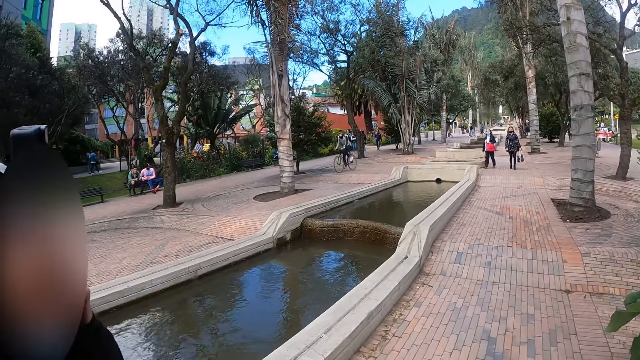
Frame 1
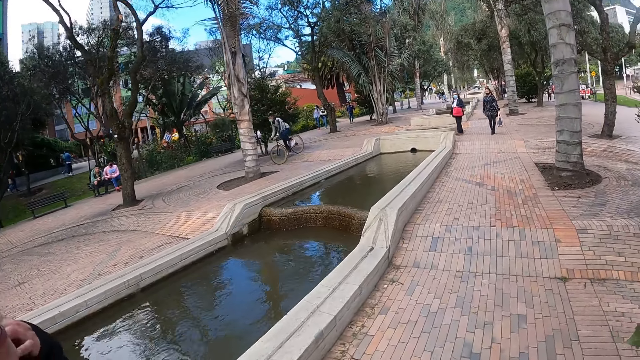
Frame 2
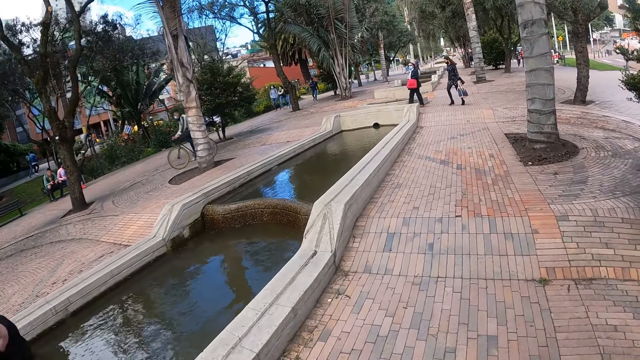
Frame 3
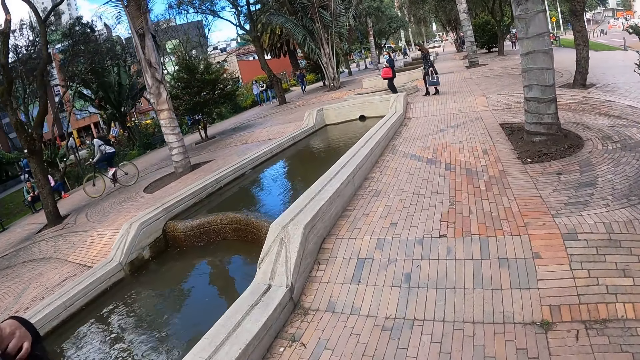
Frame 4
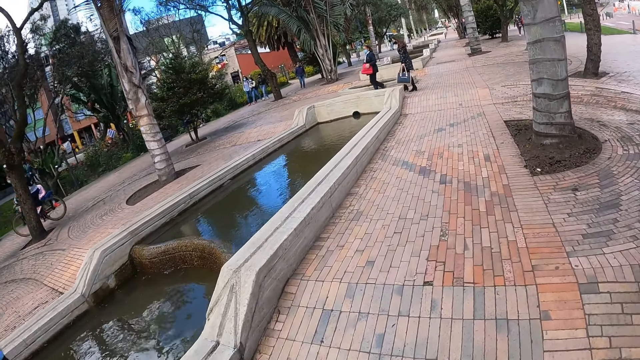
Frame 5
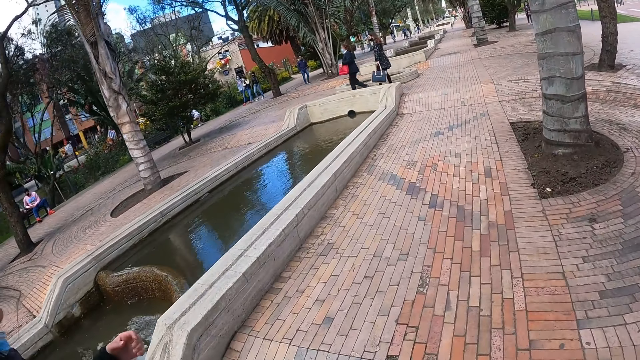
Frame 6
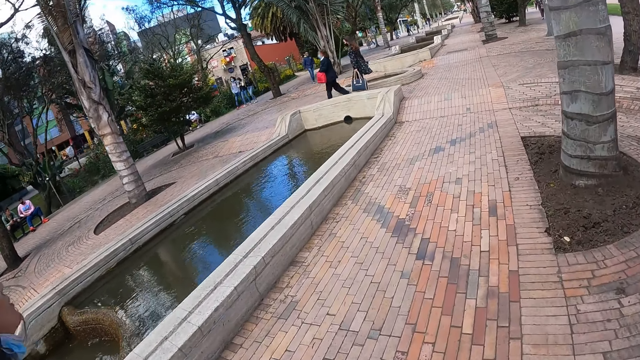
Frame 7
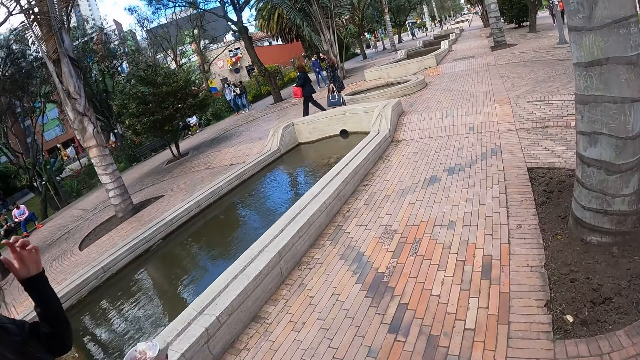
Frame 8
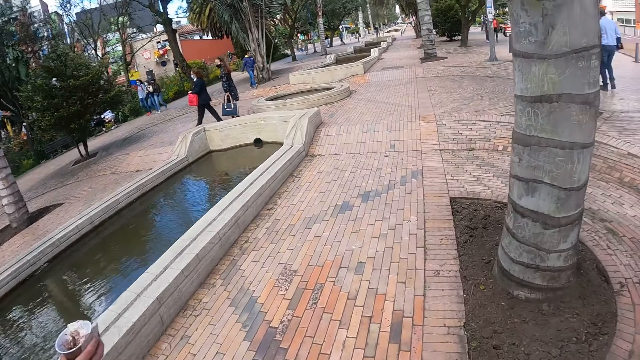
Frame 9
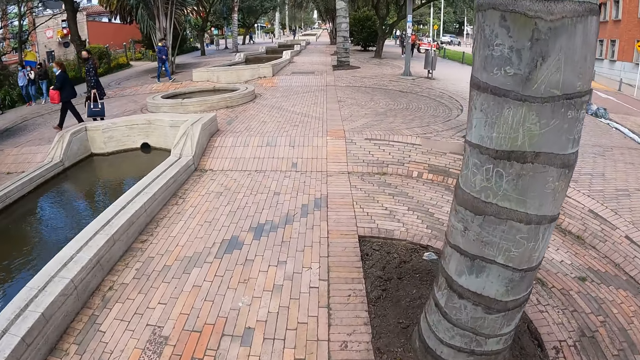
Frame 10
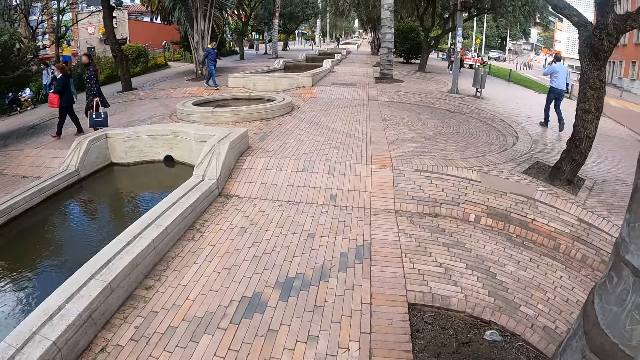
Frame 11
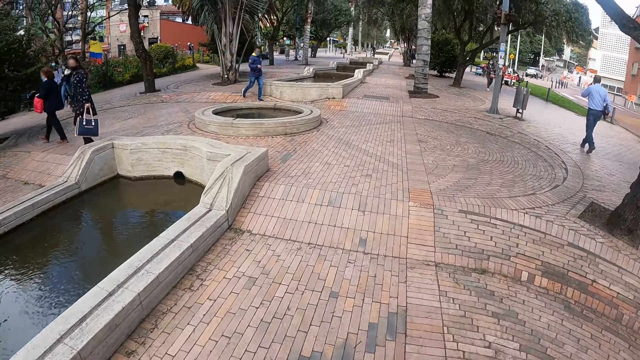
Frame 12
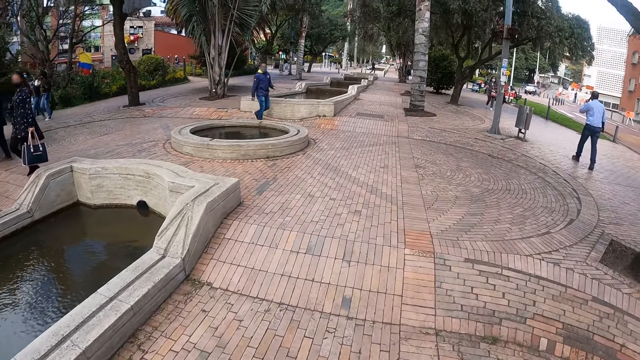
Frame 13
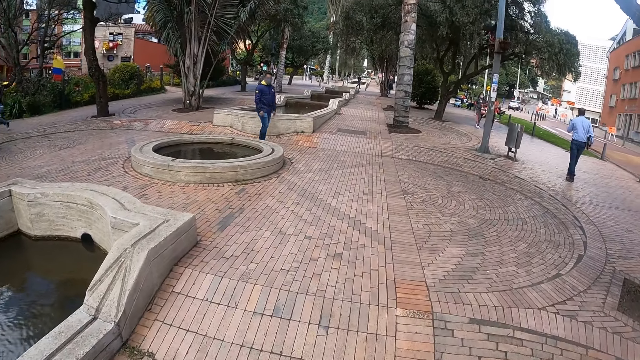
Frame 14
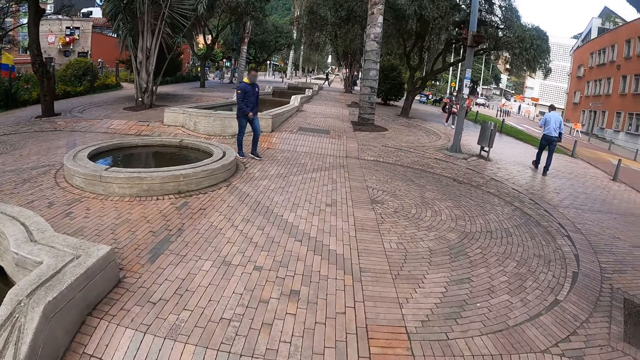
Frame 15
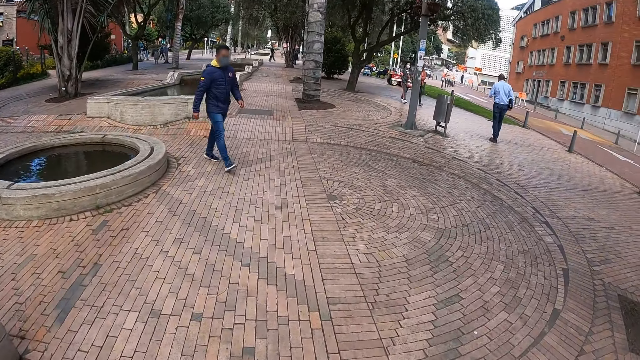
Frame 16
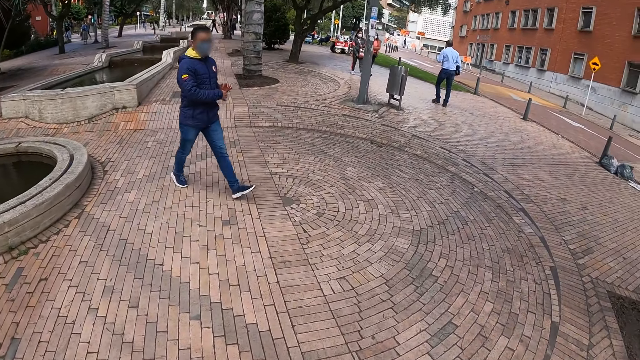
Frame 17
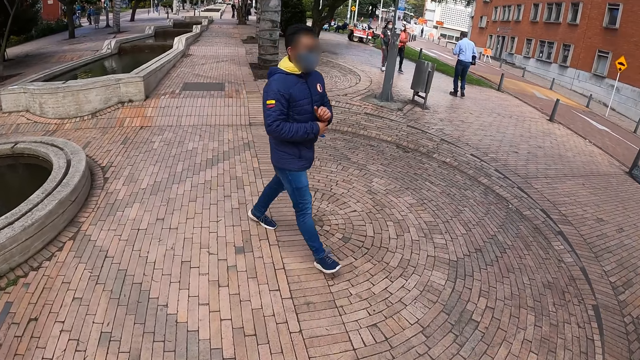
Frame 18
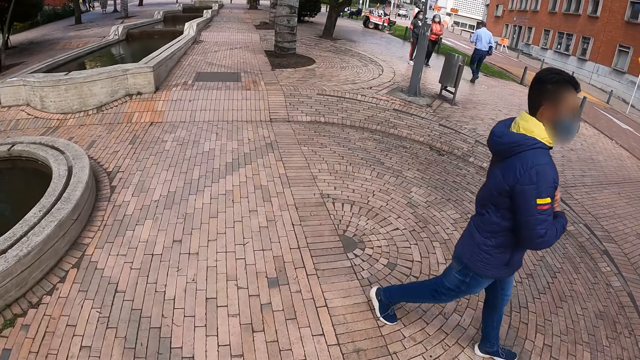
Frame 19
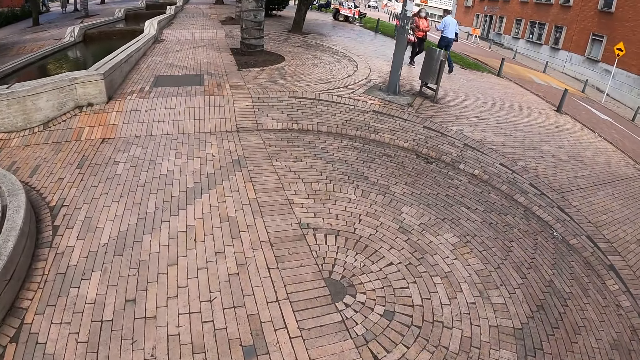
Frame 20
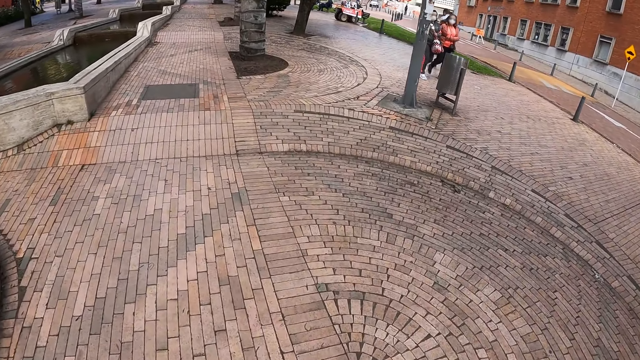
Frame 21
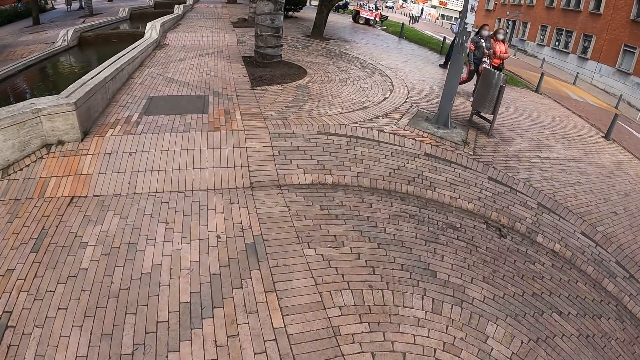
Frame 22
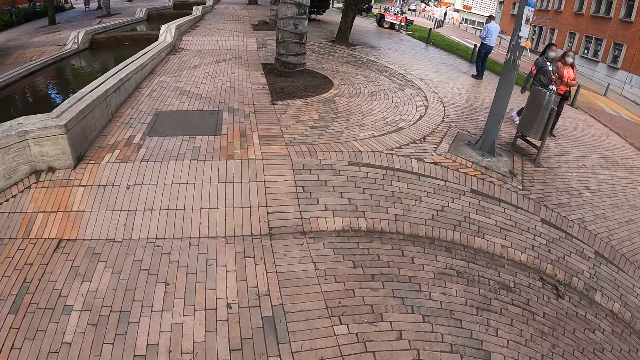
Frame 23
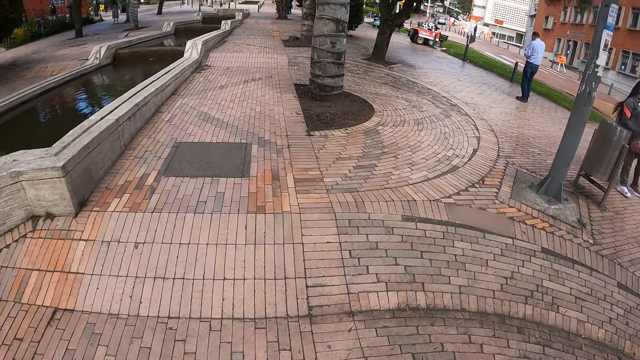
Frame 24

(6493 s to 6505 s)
Another person touches their face. The camera wearer walks around.

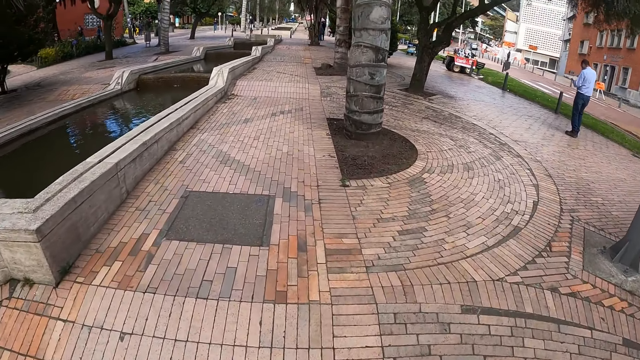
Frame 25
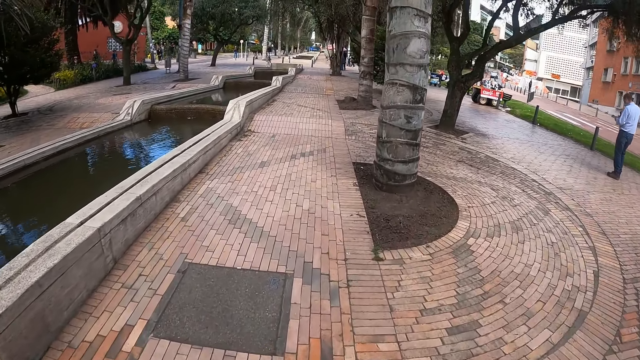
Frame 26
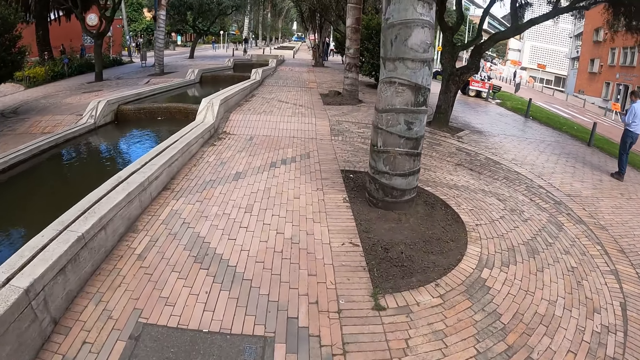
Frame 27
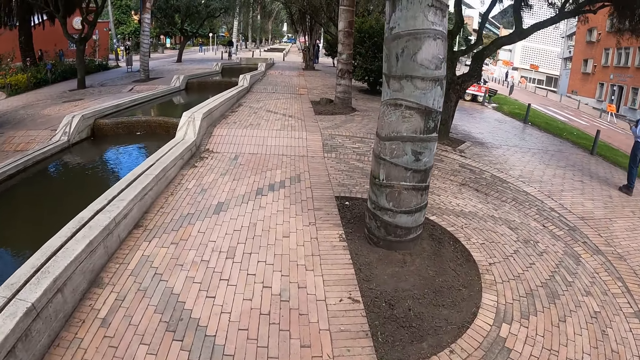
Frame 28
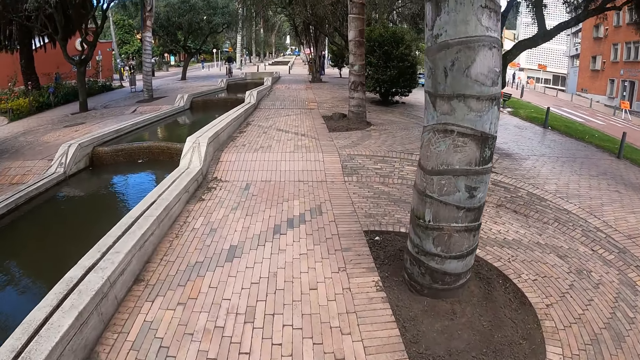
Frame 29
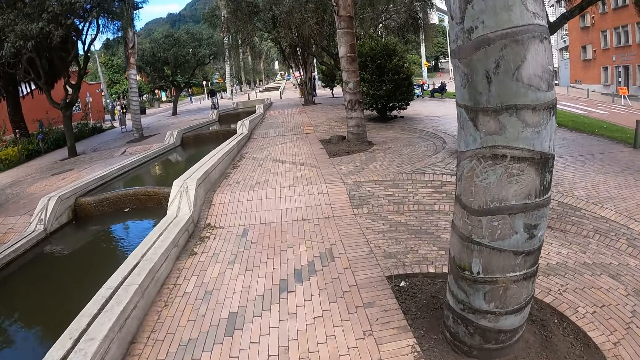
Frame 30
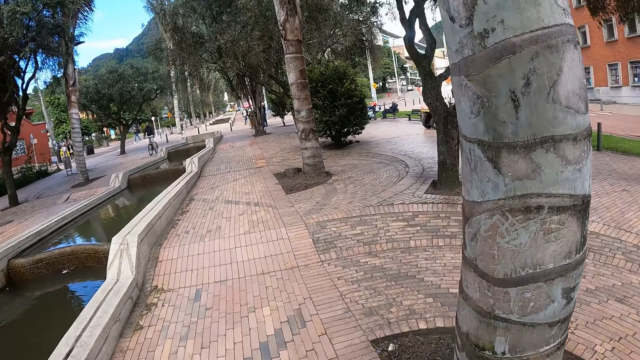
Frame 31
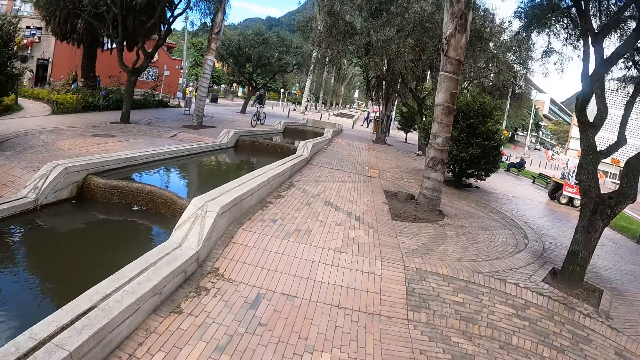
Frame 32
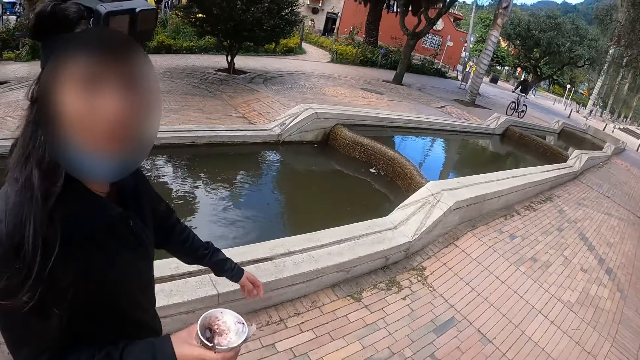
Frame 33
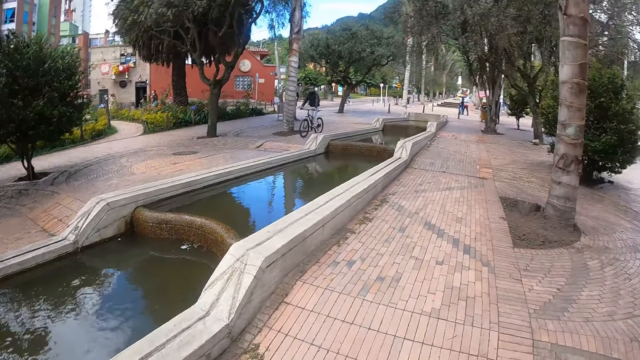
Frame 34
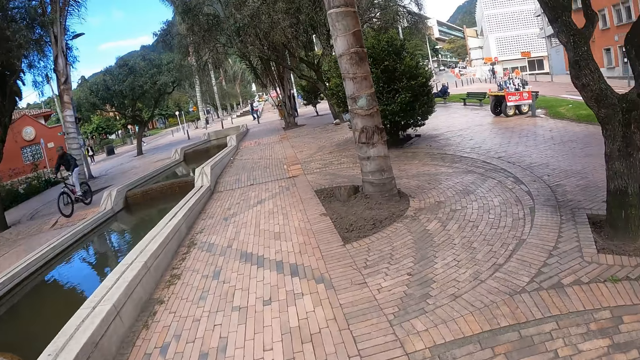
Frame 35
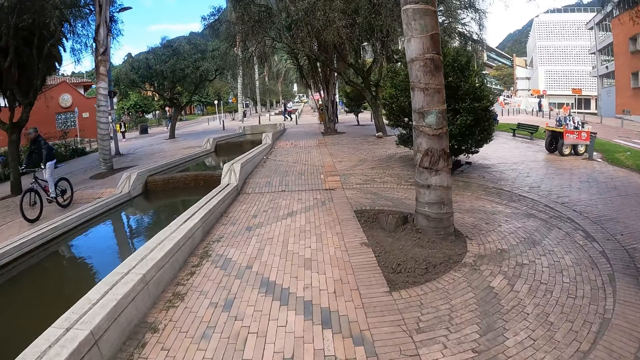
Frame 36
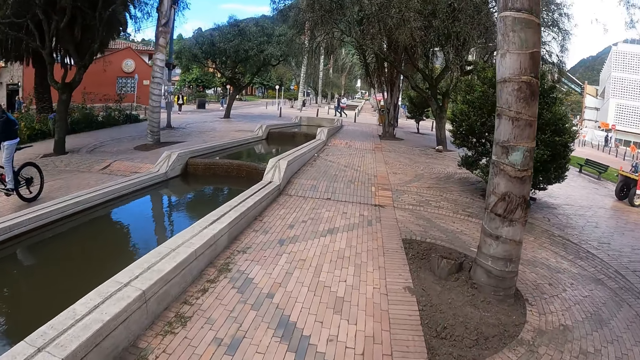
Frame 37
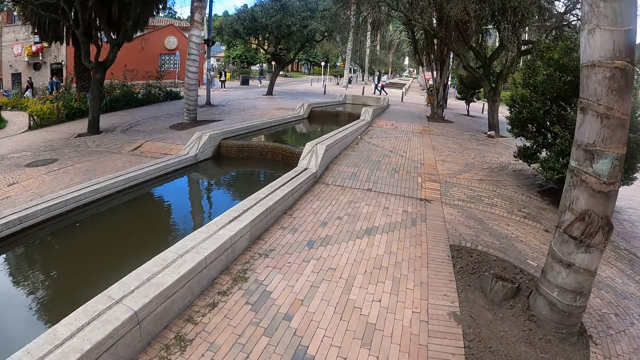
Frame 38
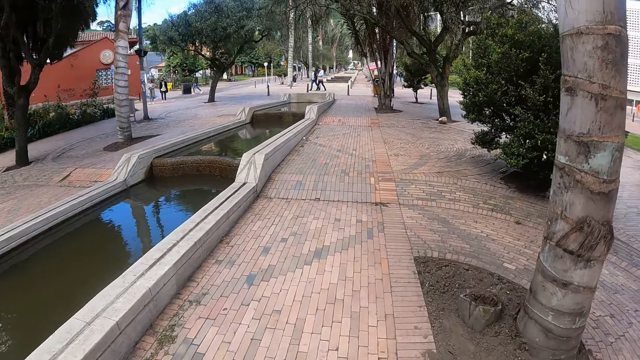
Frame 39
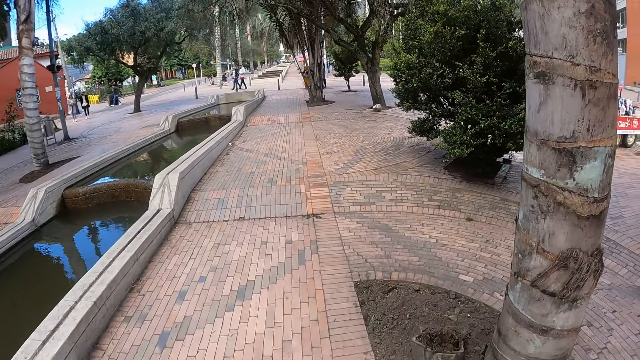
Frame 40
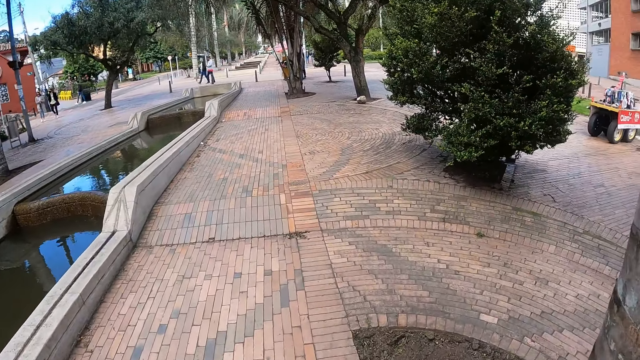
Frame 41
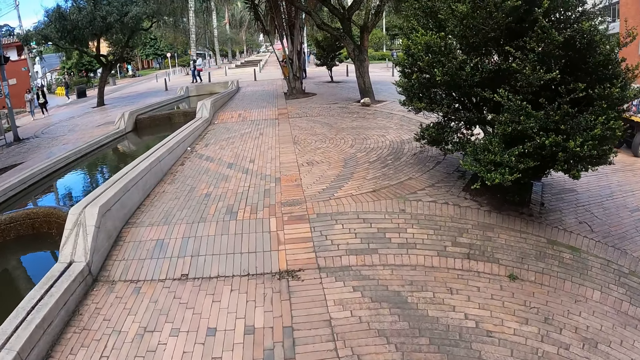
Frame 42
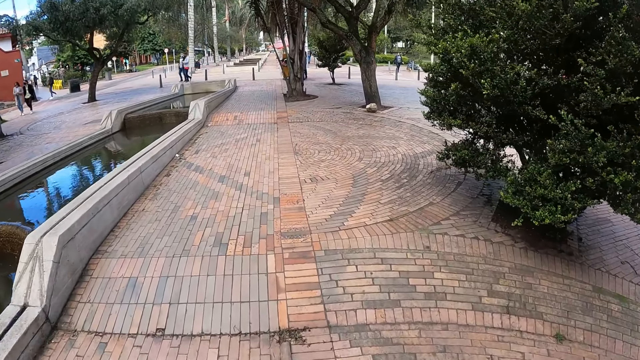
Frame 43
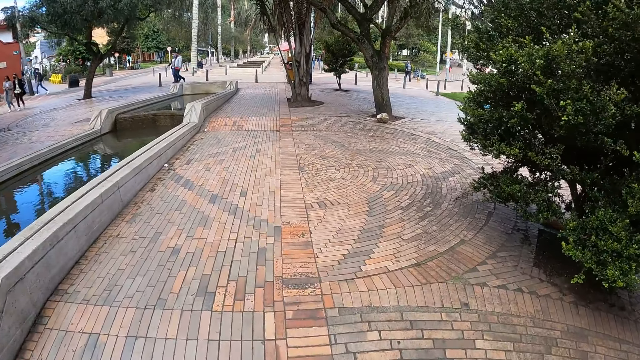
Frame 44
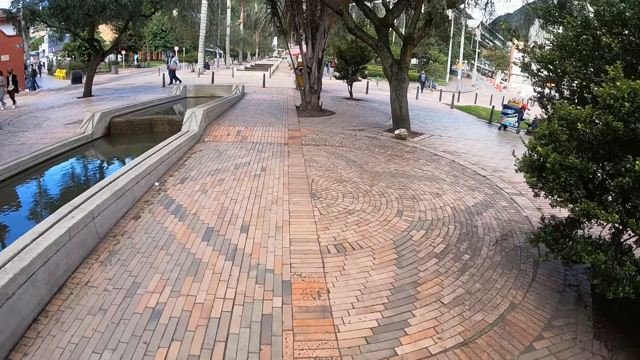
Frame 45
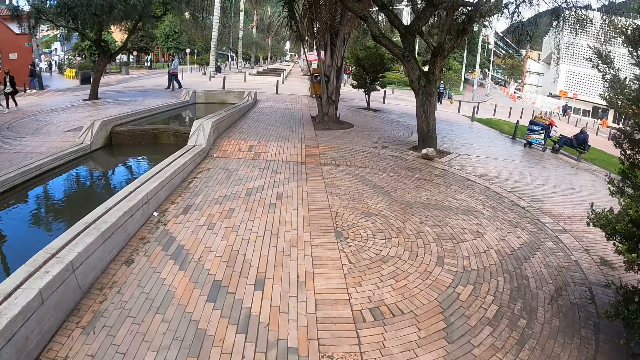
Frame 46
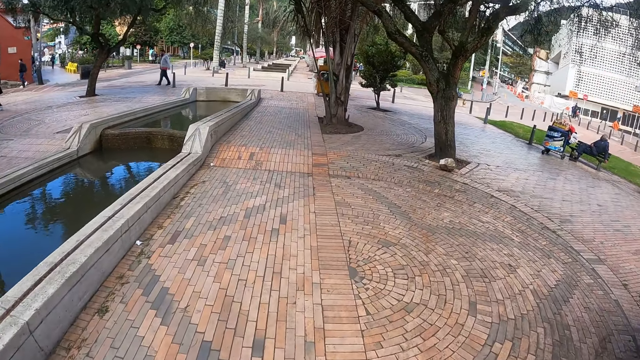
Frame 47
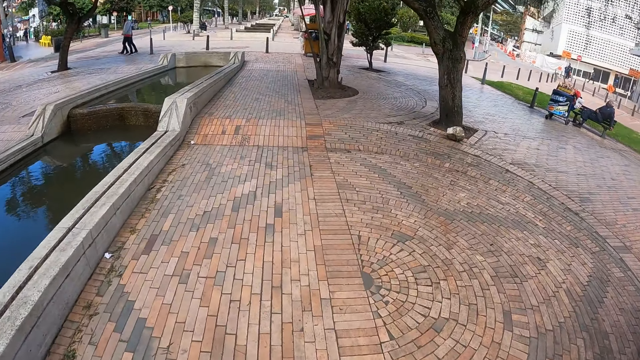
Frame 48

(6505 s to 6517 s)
A woman carries an ice cream. The camera wearer looks aside. They walk around.
